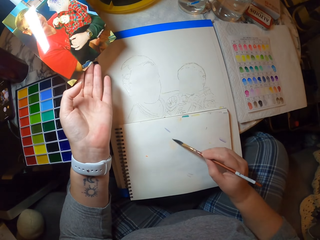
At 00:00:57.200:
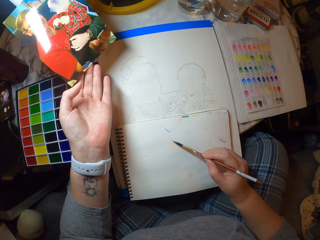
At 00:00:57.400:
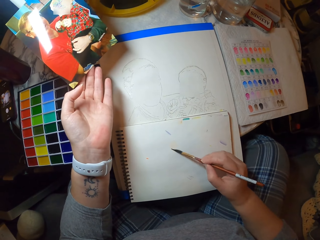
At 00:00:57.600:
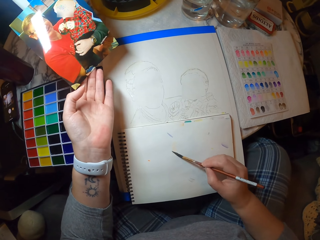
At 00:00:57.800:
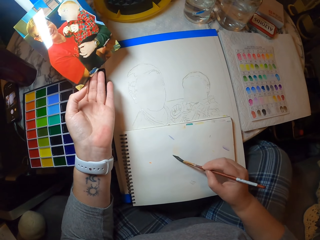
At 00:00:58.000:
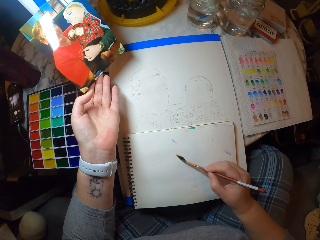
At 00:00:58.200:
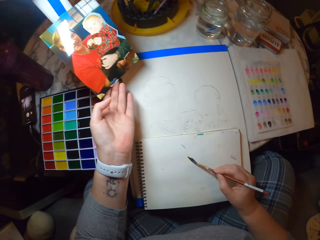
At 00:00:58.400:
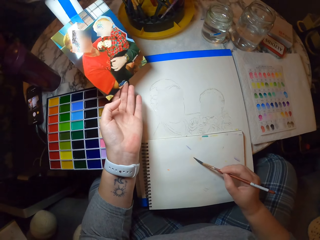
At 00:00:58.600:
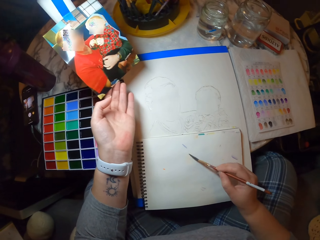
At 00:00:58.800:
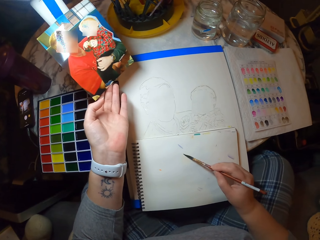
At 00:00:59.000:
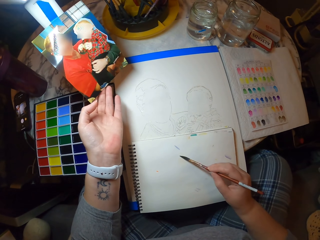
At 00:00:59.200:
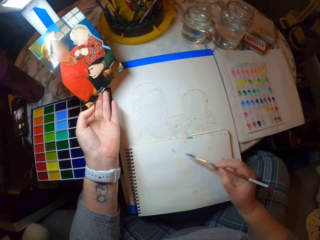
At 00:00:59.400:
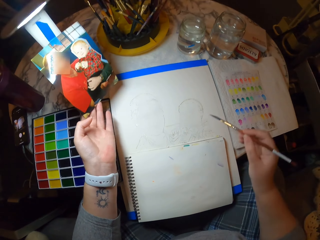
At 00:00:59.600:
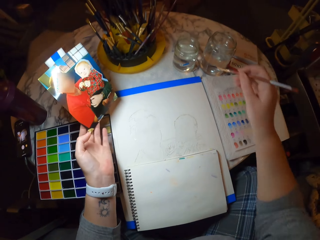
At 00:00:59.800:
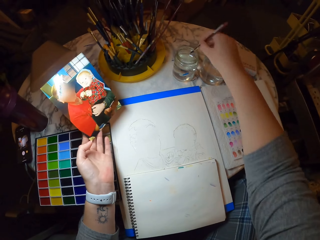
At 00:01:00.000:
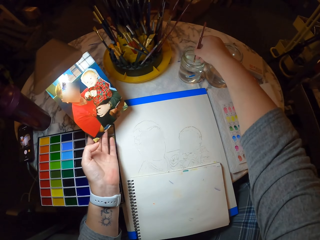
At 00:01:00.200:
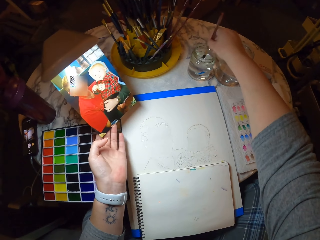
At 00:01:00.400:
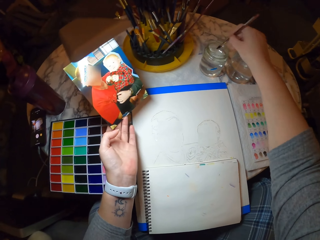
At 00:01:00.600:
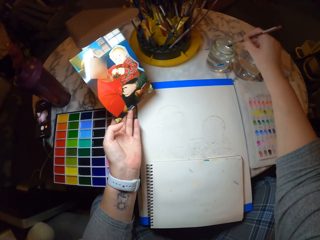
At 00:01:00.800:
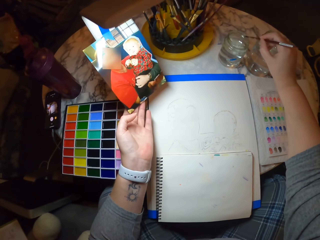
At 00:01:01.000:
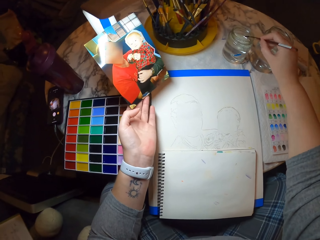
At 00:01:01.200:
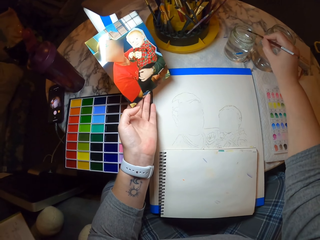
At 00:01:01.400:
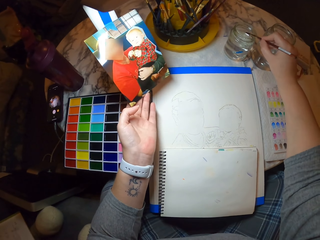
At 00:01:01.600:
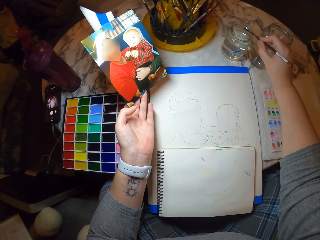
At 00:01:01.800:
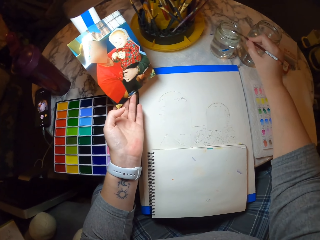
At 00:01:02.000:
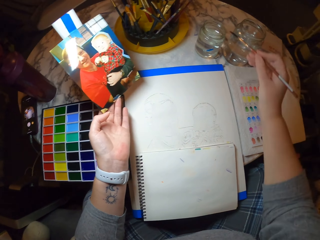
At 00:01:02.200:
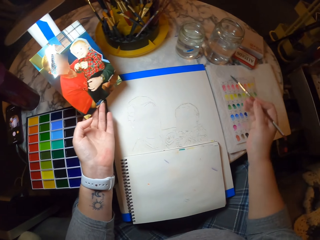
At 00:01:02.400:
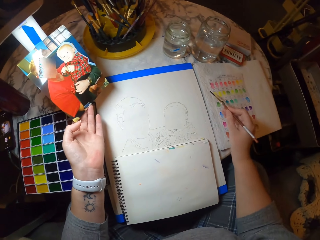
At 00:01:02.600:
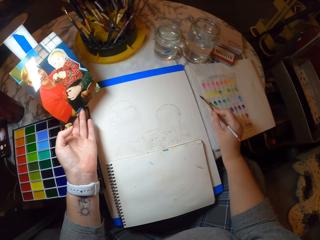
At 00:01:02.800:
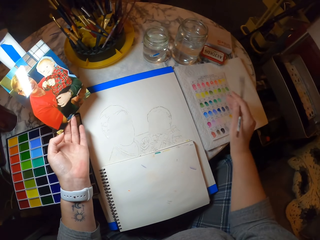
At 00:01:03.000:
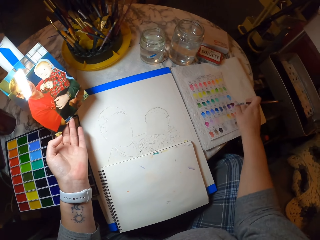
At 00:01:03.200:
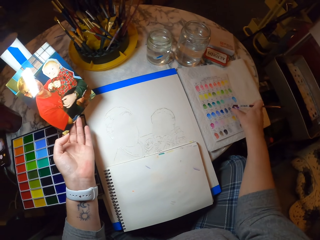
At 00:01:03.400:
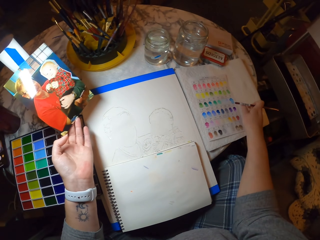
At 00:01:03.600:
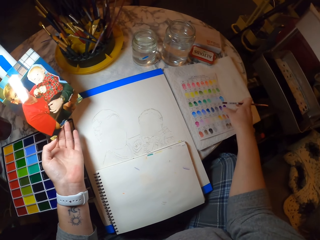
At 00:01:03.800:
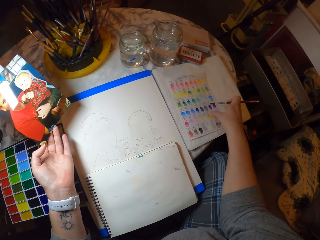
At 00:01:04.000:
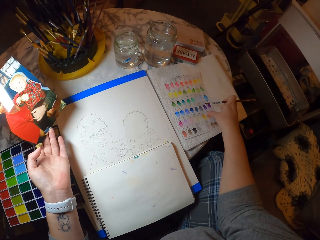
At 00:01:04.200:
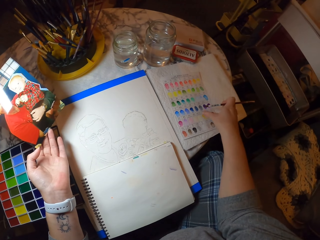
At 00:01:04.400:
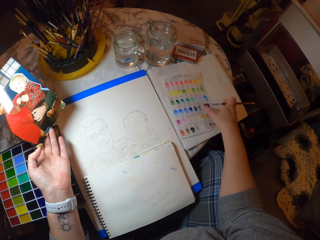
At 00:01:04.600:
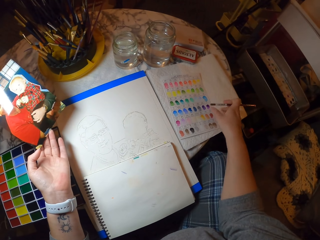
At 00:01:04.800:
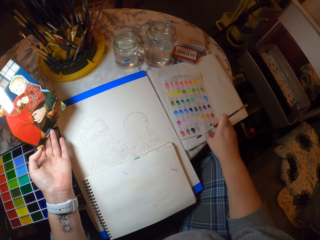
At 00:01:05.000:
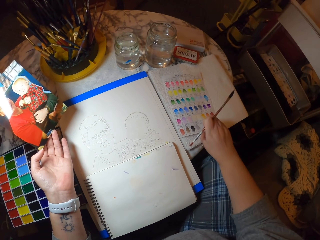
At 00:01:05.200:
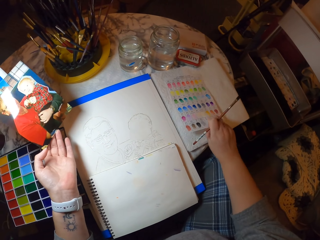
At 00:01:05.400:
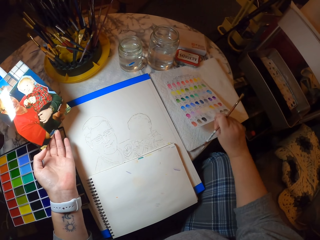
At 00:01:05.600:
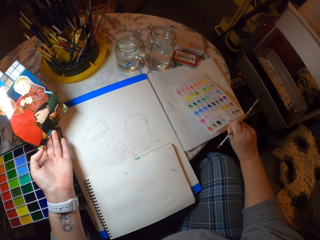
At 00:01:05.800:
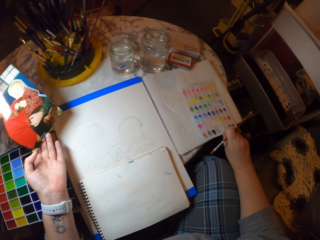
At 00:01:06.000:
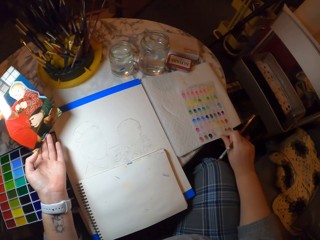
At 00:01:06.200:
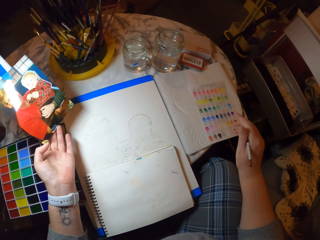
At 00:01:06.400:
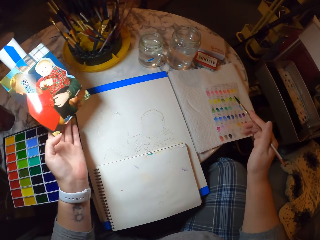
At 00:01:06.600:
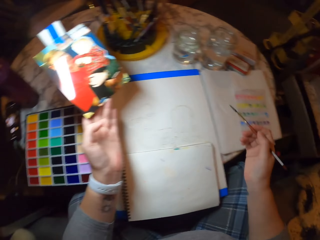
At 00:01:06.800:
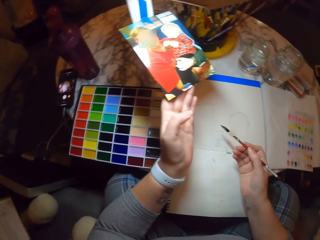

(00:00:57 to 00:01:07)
The camera wearer paints on the book. They dip the paint brush in the glass of water. They pick the colored paper.

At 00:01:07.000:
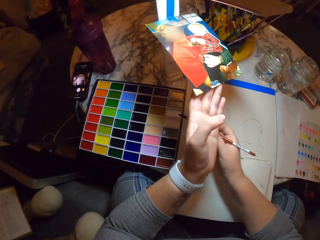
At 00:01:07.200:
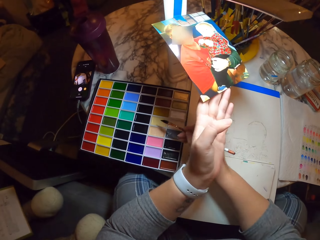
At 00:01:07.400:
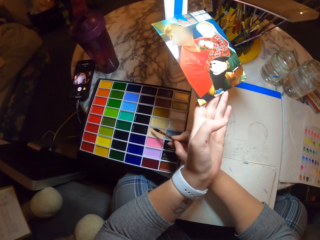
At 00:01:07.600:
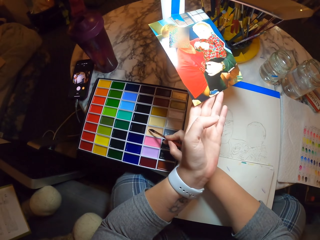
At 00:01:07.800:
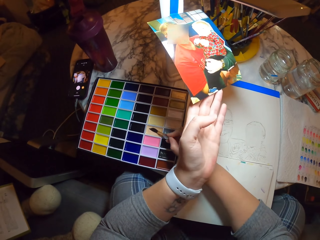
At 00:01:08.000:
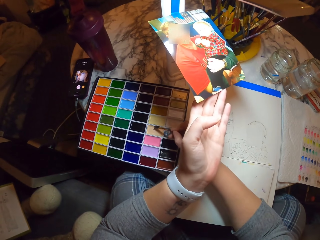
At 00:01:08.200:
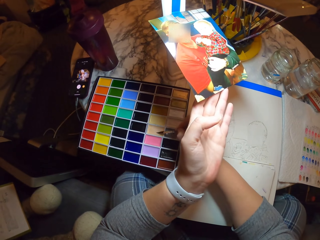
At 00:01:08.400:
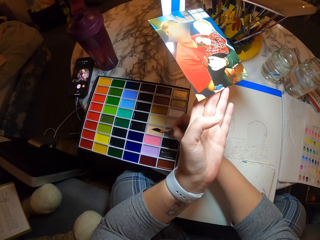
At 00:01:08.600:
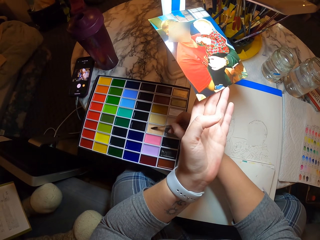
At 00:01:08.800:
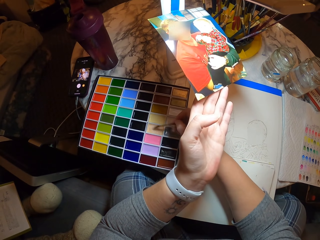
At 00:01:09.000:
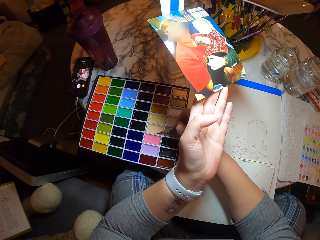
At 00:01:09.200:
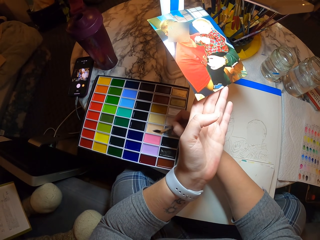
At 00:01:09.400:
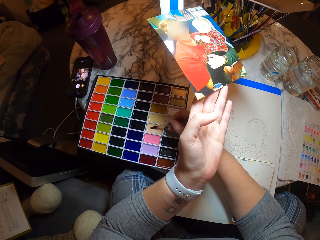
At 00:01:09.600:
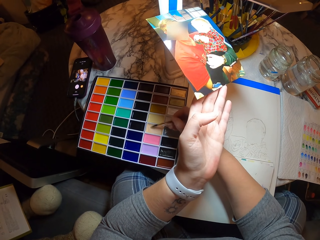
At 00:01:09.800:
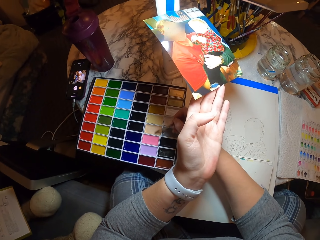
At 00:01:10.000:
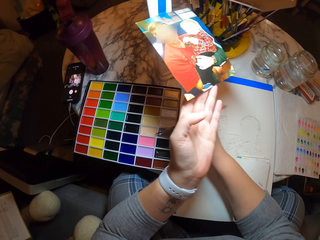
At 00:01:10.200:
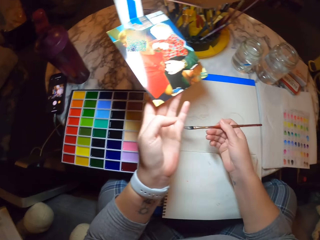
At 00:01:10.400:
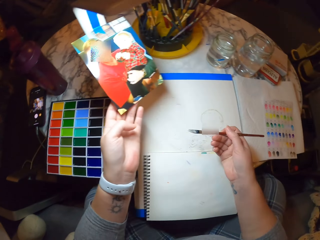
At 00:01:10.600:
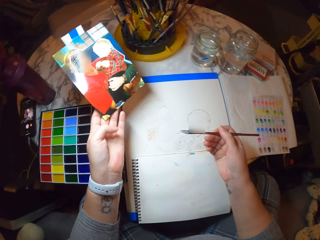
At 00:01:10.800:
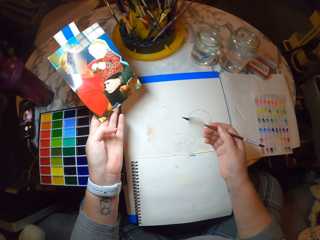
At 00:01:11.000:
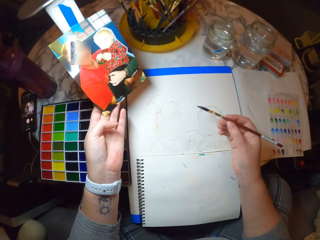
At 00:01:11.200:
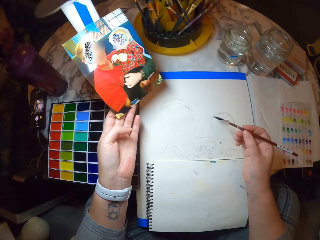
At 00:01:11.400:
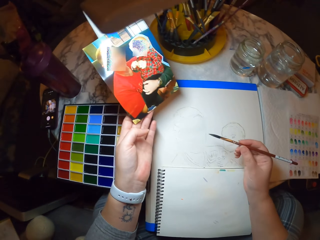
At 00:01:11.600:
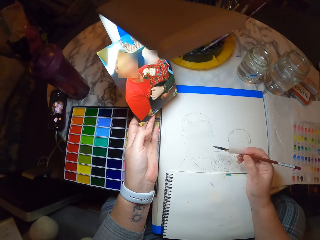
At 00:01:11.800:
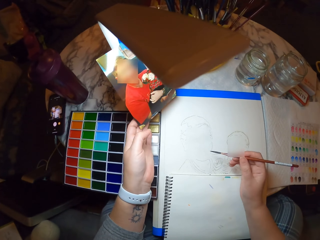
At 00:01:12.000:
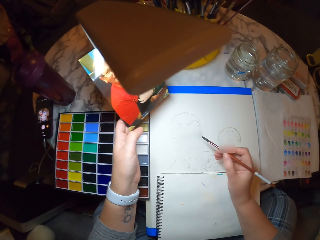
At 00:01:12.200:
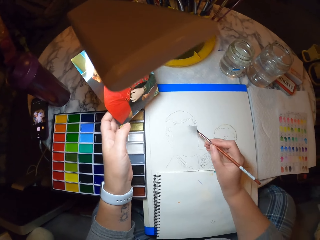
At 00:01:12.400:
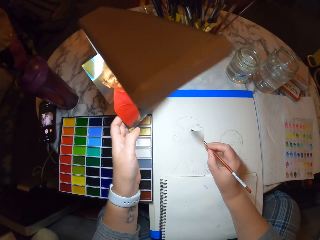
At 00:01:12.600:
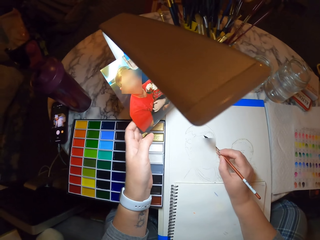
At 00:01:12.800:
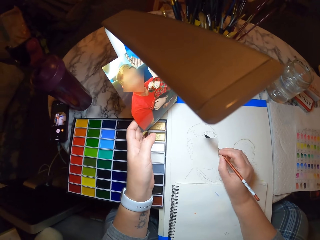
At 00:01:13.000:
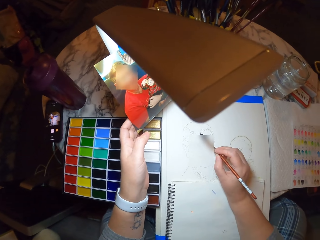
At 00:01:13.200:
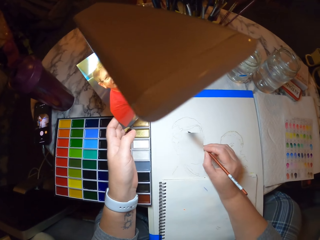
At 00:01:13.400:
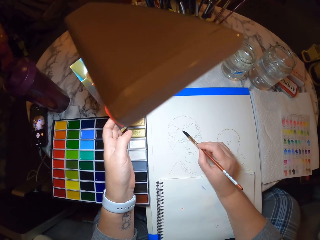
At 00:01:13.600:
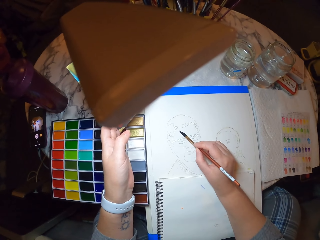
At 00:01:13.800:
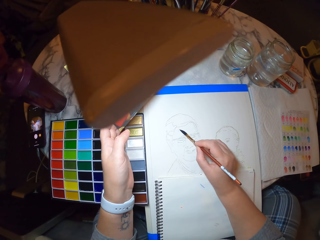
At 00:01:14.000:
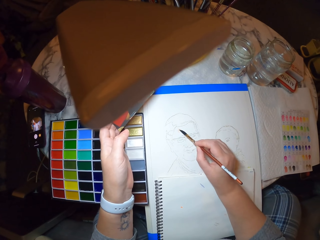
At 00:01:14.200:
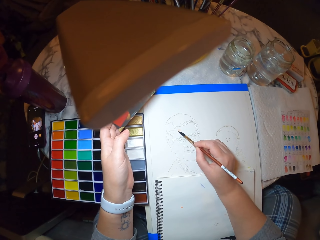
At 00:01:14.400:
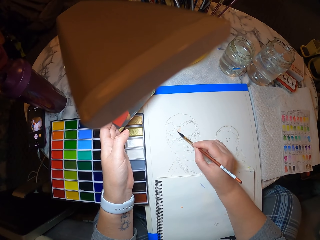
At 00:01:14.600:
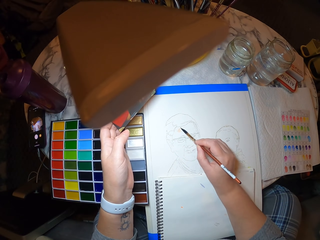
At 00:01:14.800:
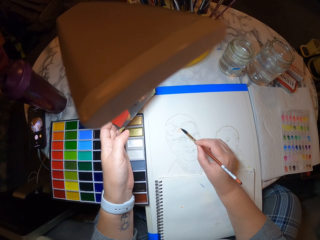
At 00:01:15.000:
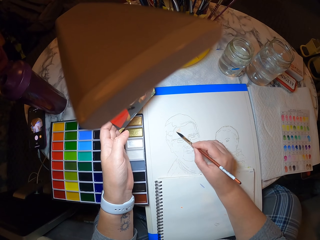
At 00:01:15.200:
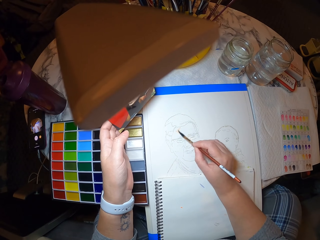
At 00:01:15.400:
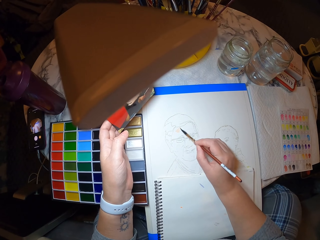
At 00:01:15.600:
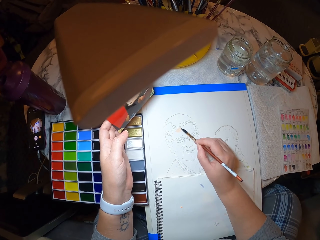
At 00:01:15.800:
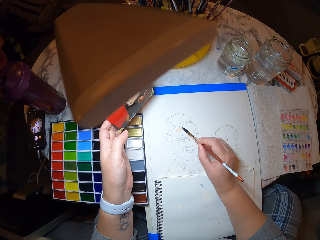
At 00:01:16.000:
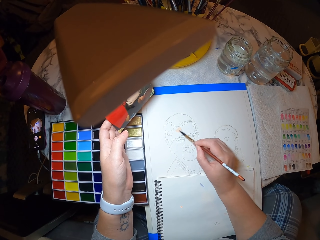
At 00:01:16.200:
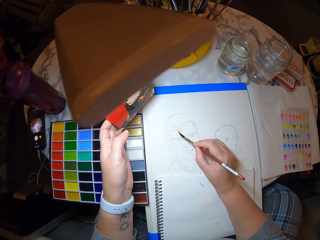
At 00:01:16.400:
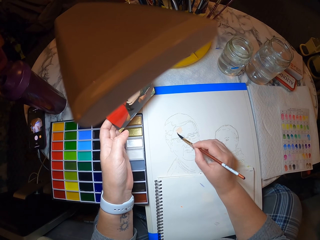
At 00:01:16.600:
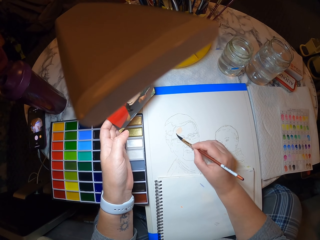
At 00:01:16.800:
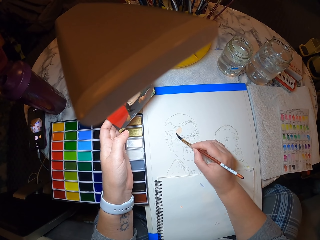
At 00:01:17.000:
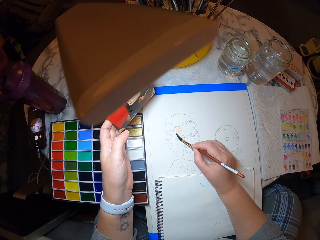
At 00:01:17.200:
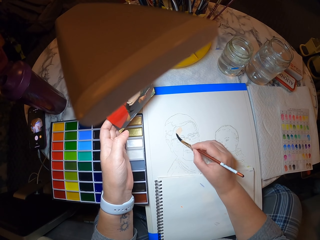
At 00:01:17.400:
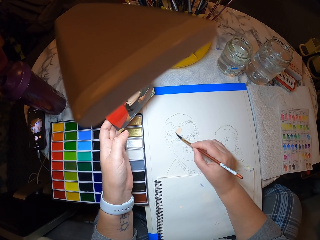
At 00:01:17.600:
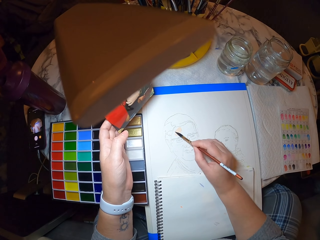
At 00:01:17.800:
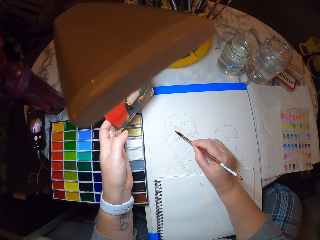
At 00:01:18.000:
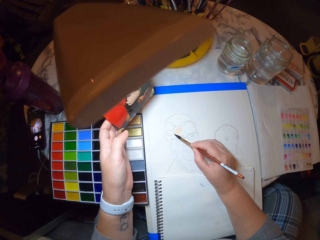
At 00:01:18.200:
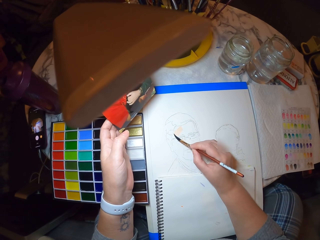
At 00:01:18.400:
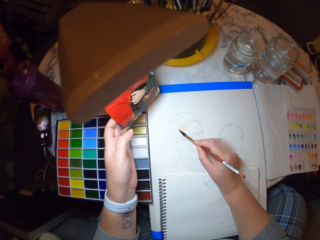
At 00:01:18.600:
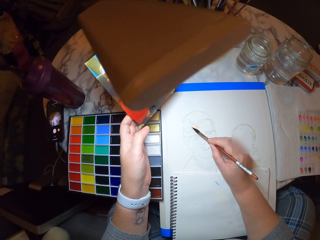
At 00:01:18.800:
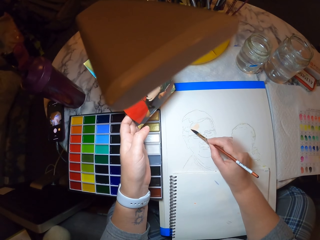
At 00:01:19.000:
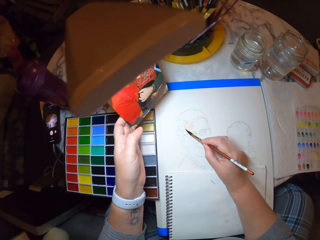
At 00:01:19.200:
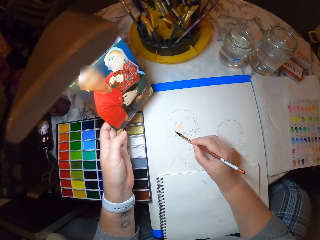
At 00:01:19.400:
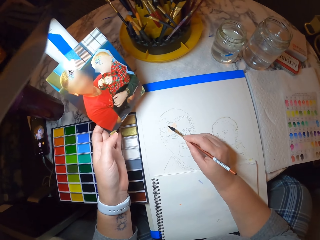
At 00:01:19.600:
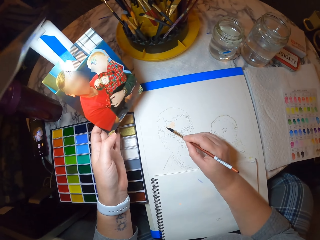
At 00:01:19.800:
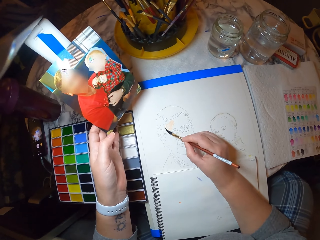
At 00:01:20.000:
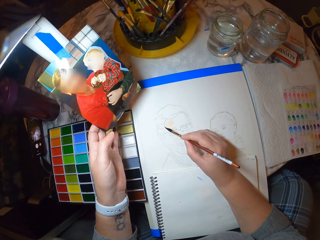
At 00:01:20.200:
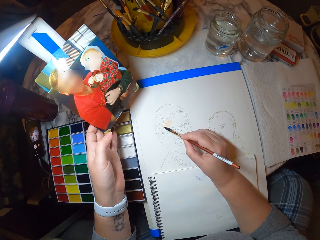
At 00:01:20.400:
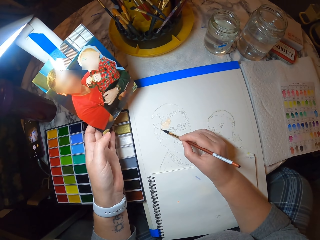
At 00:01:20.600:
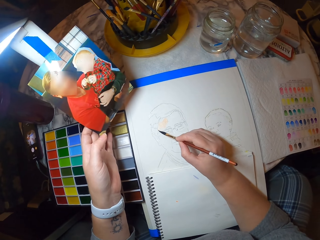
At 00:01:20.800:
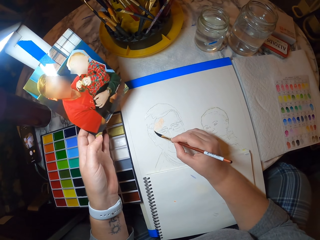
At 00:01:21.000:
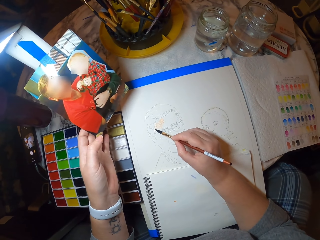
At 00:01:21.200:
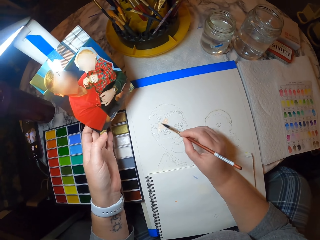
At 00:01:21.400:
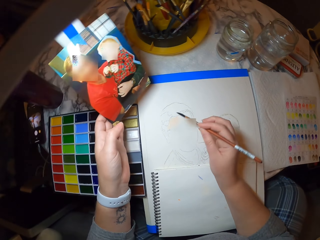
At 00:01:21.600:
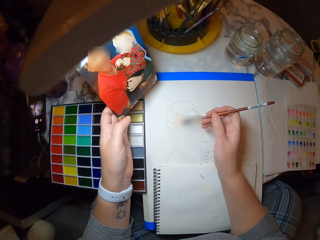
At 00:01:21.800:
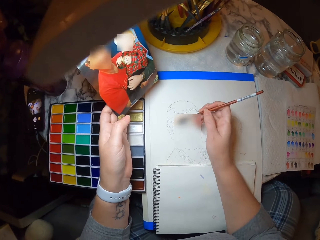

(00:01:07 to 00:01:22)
The camera wearer applies color on the paint brush. They paint on the book.
